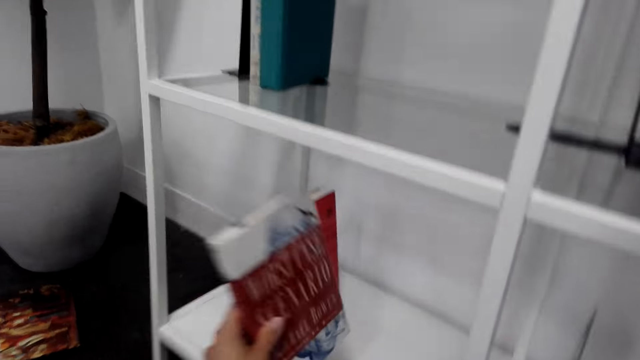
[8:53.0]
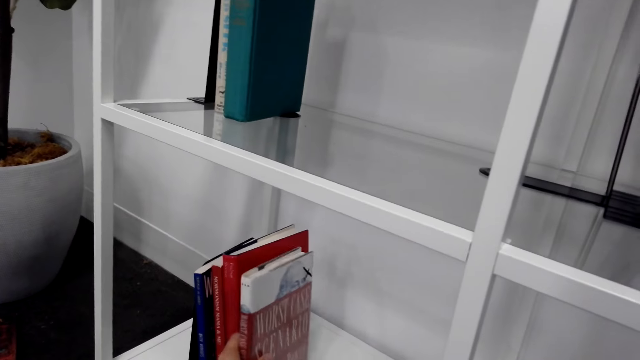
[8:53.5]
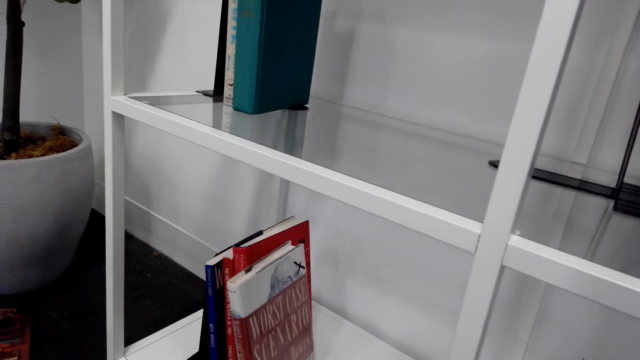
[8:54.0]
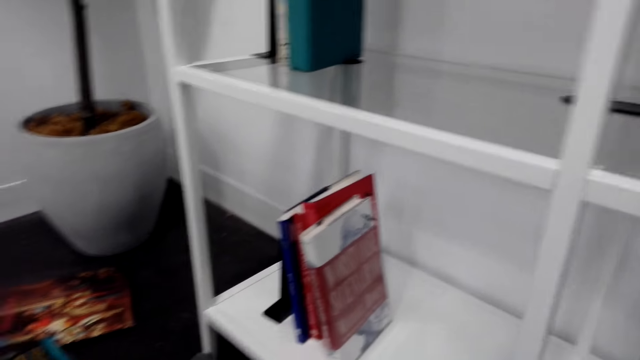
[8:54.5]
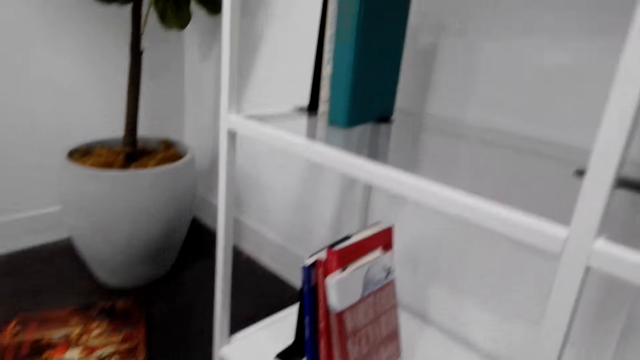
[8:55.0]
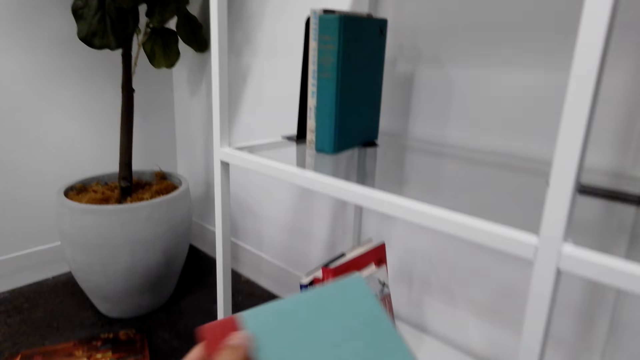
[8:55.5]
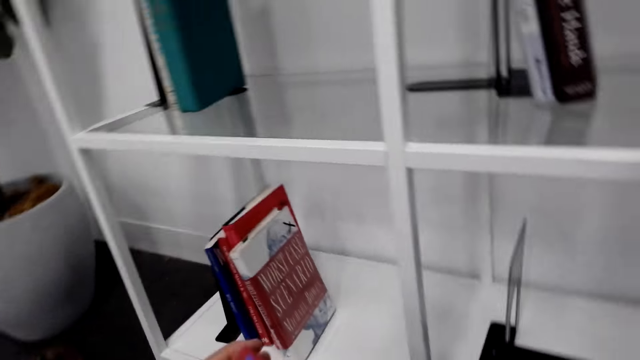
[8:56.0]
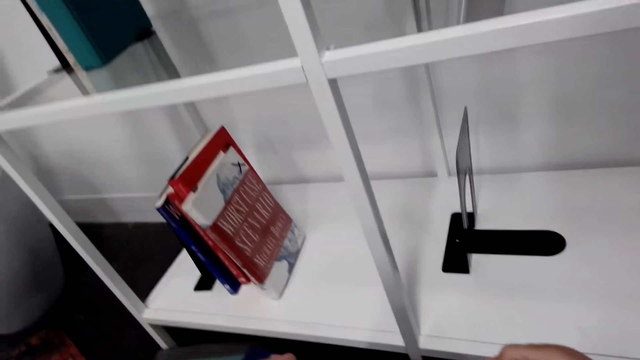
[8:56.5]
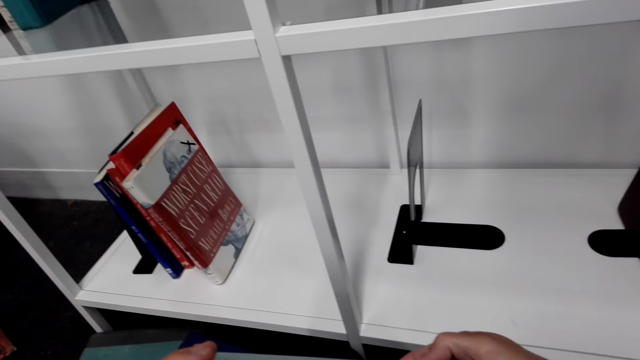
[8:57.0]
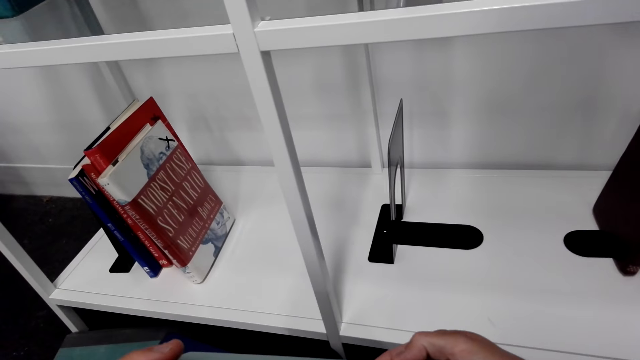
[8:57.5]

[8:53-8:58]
The camera wearer arranges books on the book end. They pick up a book on the floor.

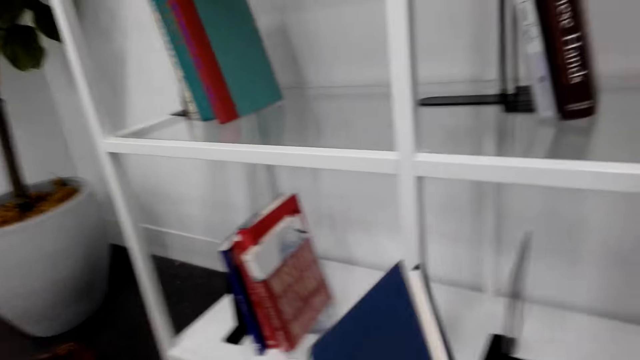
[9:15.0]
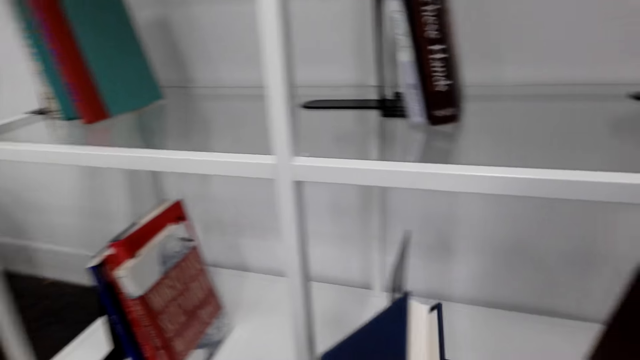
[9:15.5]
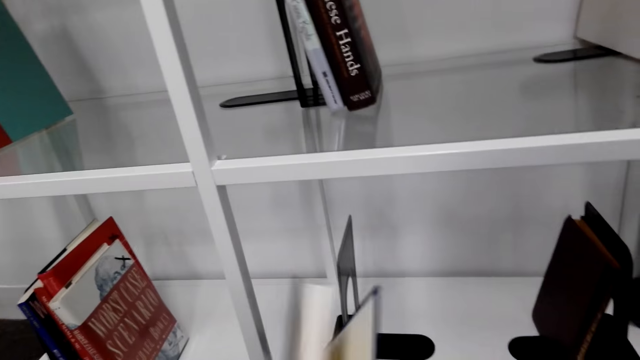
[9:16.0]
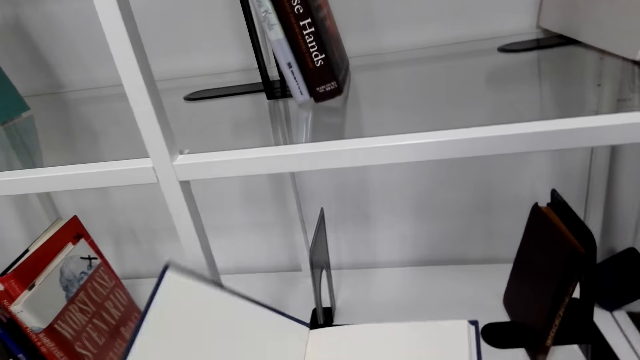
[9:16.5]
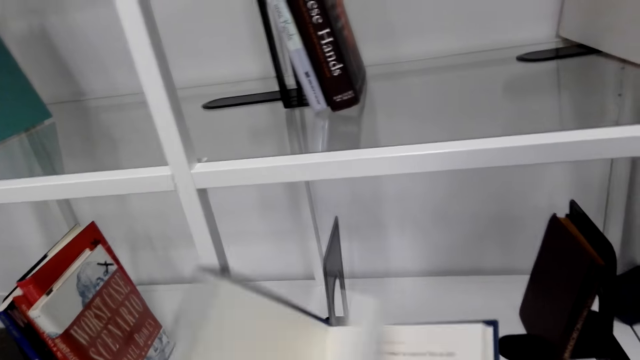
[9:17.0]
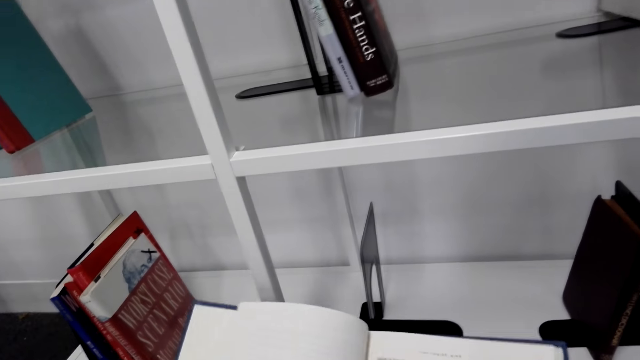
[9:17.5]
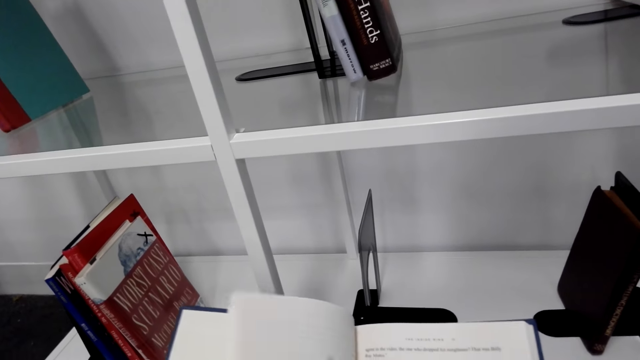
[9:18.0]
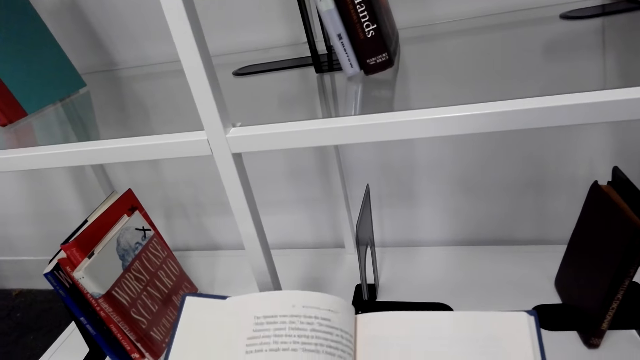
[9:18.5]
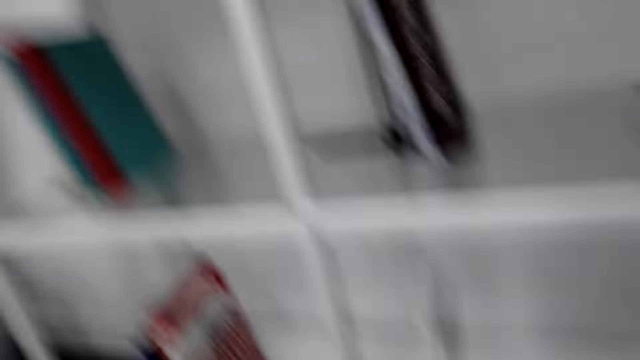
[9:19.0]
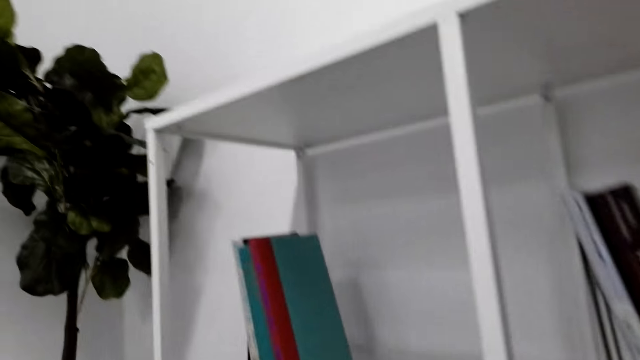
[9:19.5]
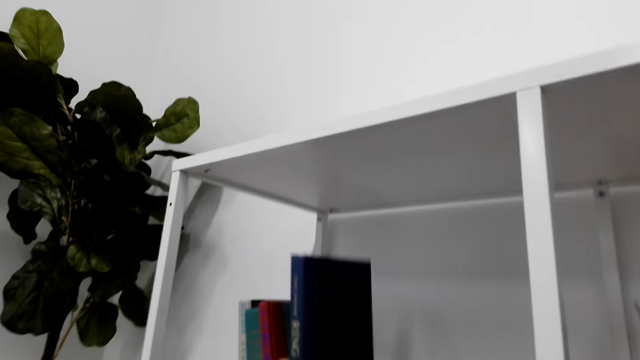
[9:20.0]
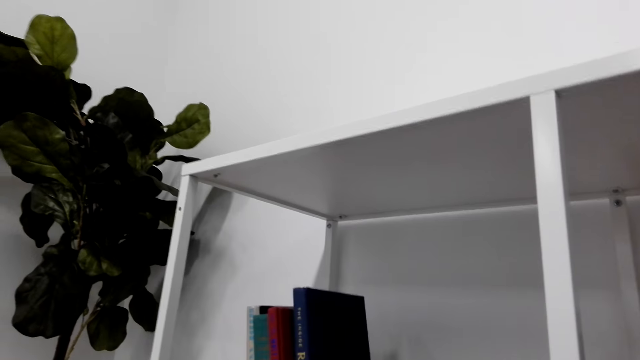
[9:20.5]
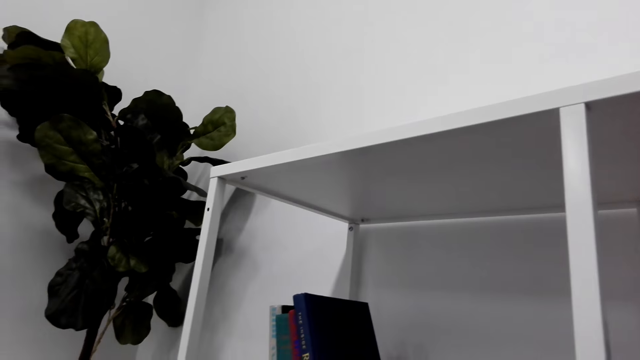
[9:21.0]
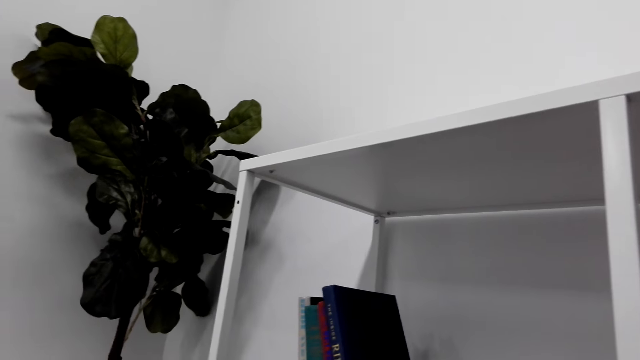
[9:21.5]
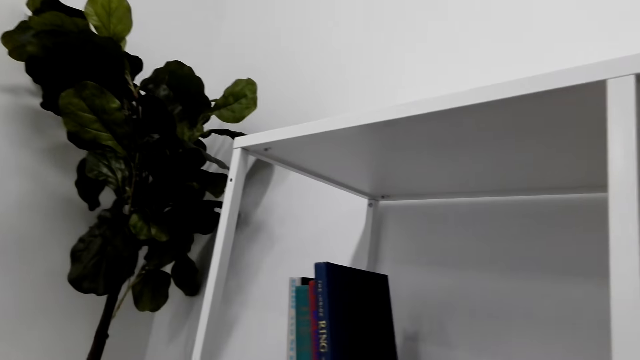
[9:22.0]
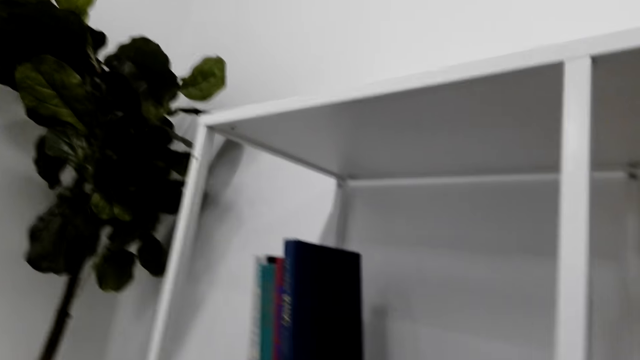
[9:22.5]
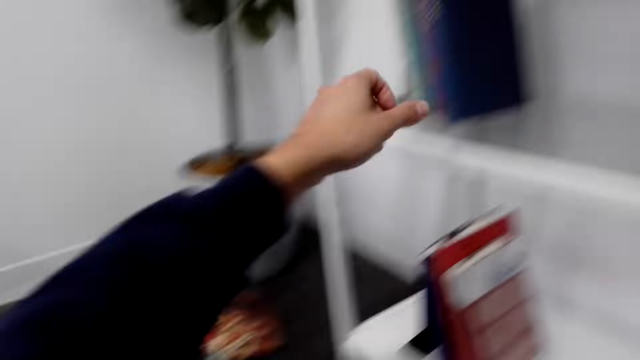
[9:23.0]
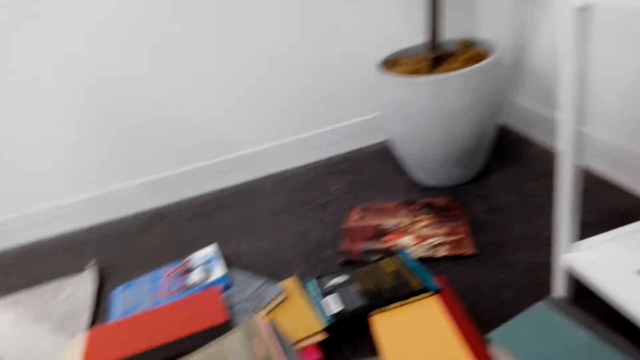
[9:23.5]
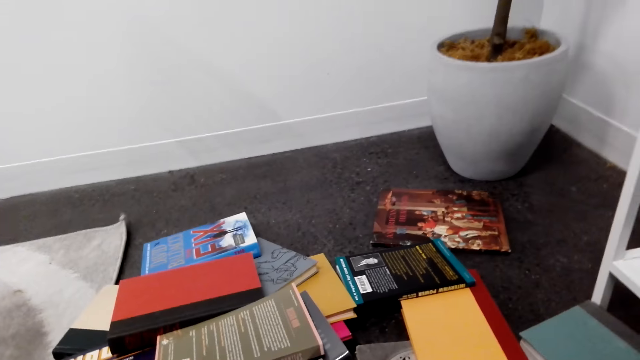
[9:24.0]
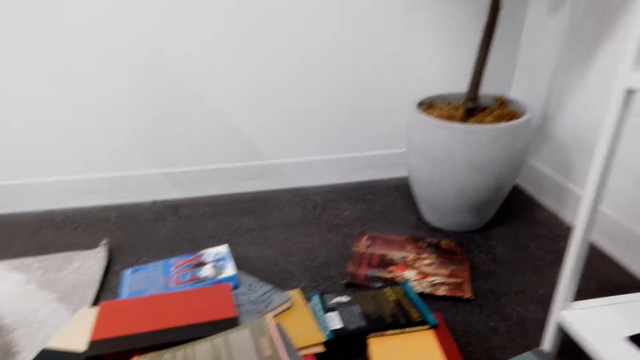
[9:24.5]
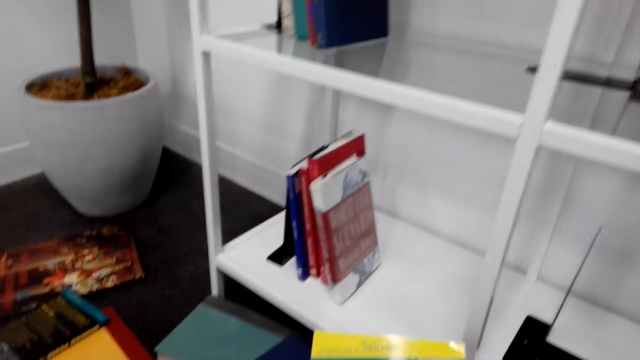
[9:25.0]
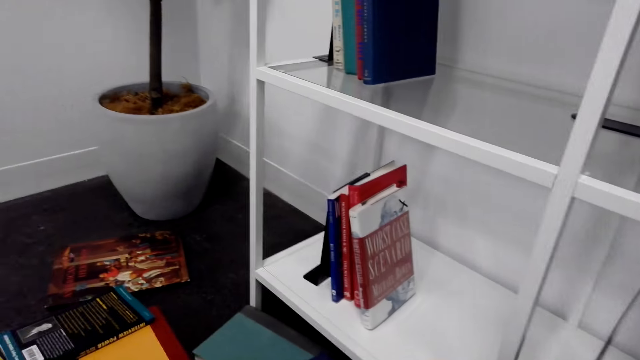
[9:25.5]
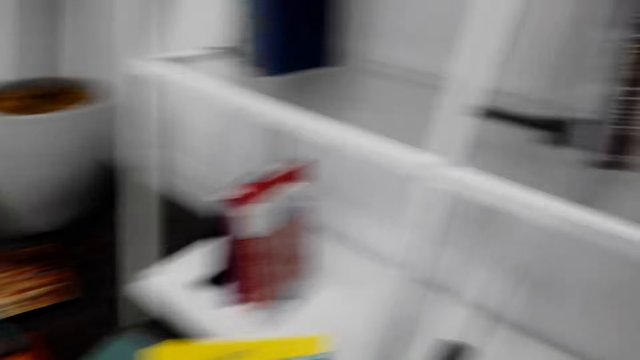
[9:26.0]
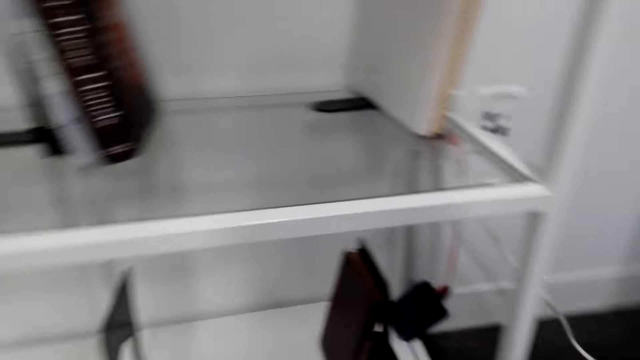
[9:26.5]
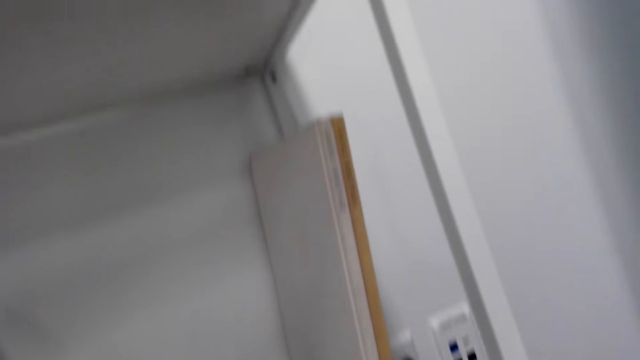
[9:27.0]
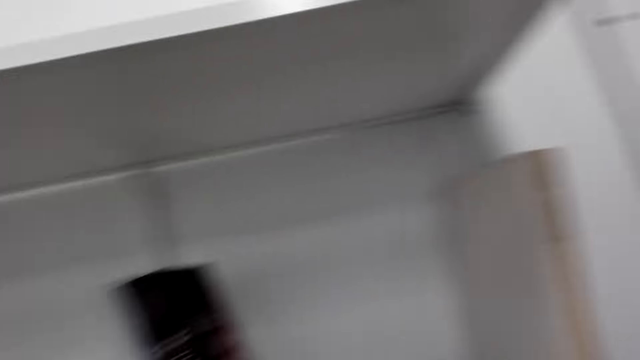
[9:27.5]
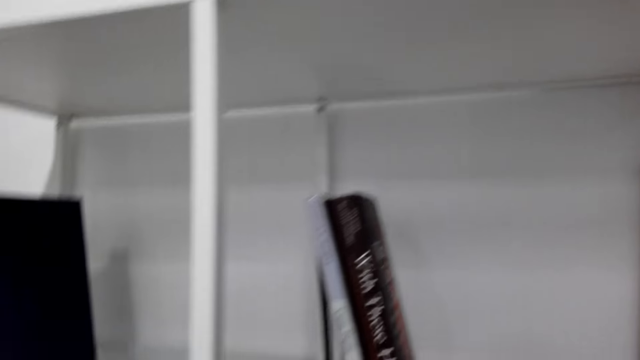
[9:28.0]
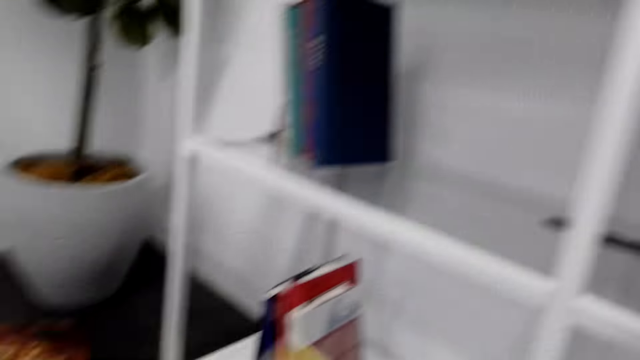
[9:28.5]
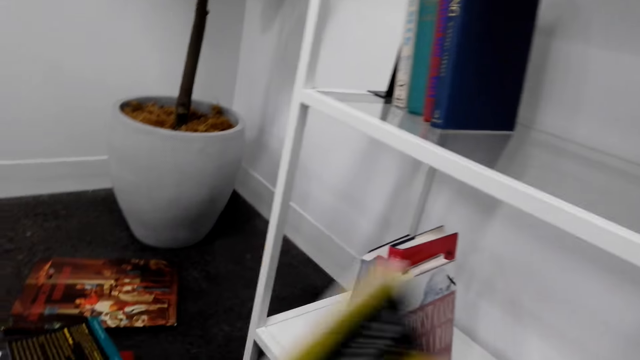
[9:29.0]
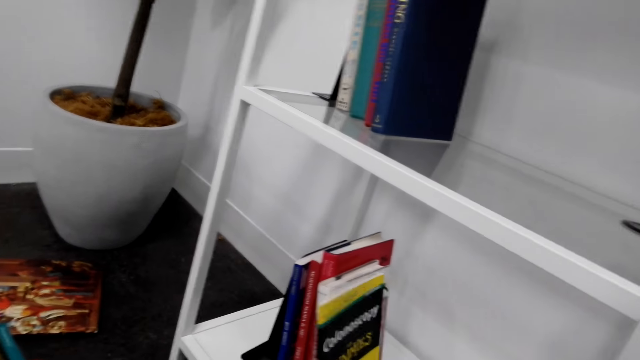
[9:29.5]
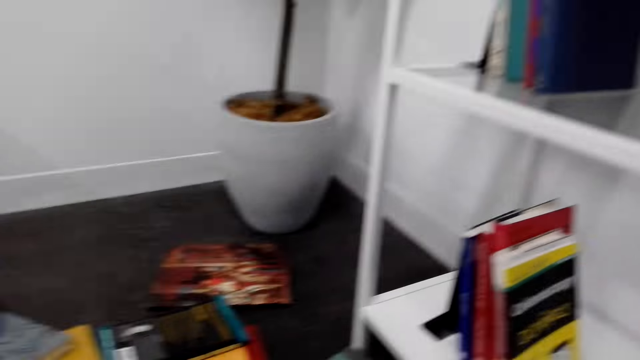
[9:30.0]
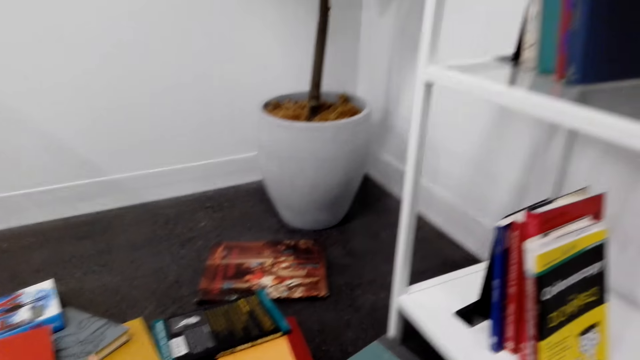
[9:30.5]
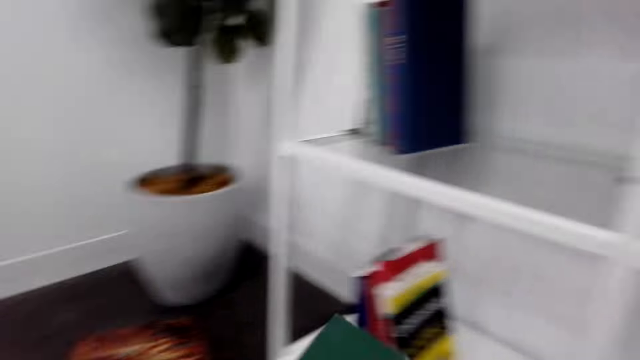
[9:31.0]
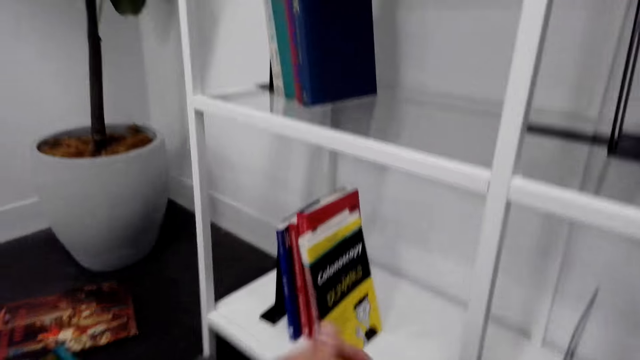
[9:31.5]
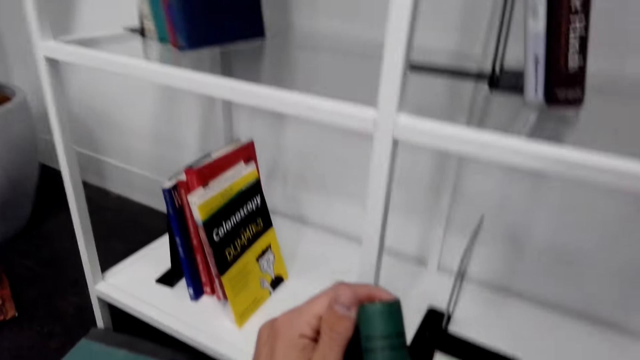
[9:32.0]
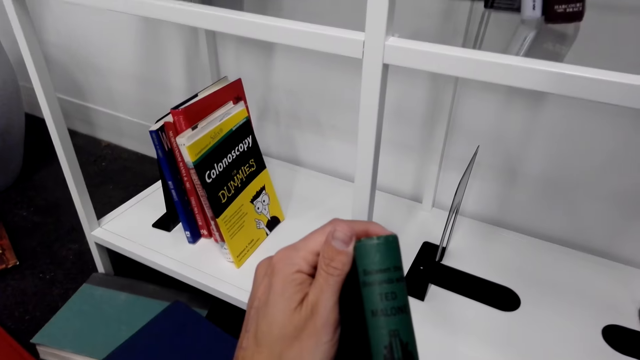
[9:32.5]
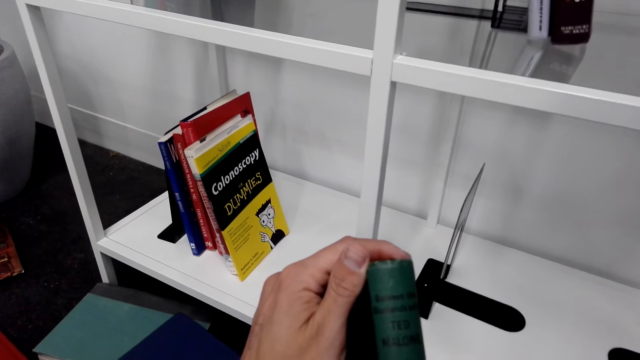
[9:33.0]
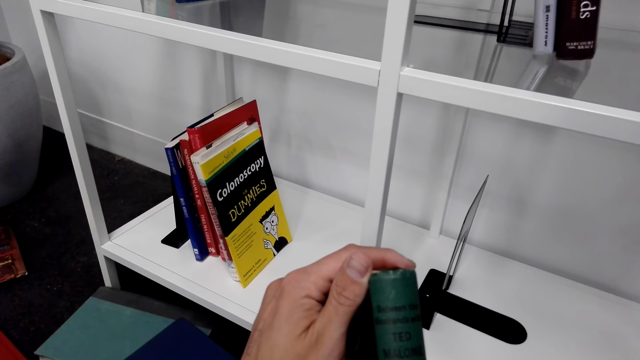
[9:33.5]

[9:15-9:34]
The camera wearer inspects a book. They open the book. They arrange the book on the bookshelf. They pick up a book from the floor. They stare at the bookshelf. They arrange the book on the bookshelf. They pick up a book from the floor. They inspect the book.
